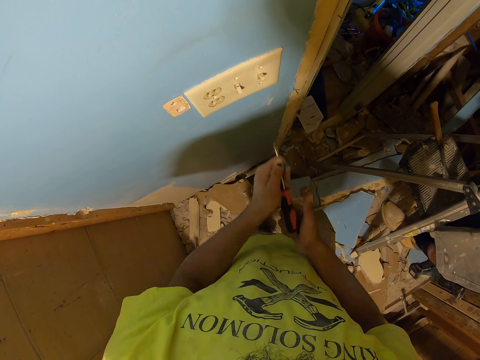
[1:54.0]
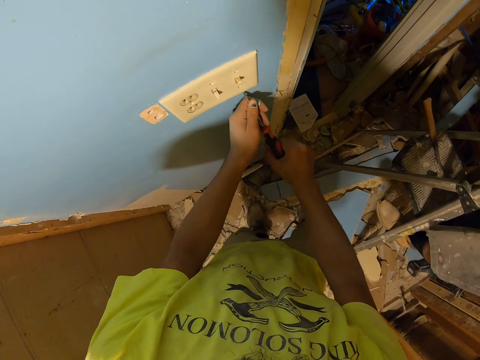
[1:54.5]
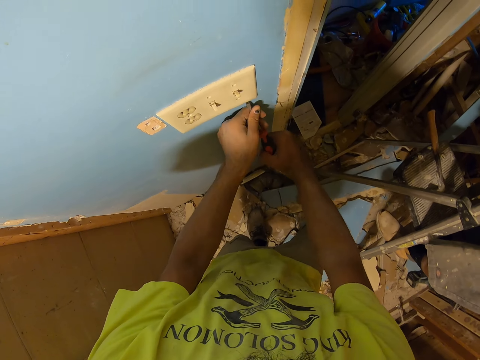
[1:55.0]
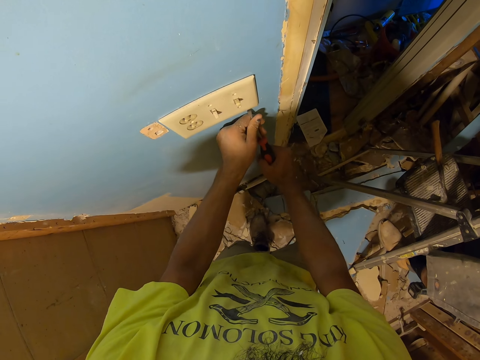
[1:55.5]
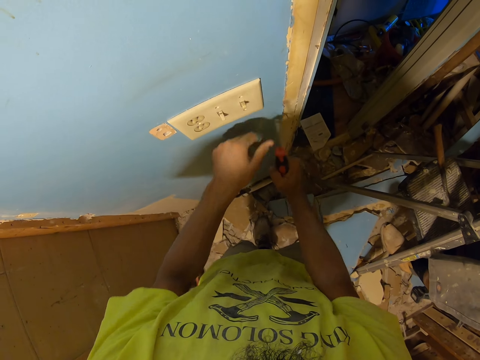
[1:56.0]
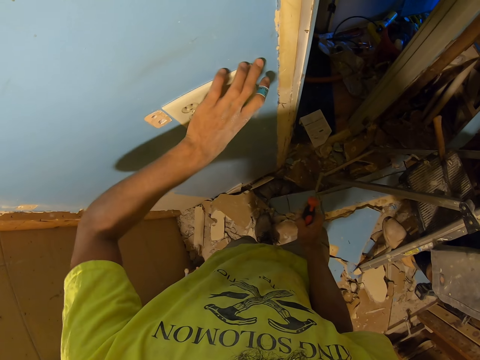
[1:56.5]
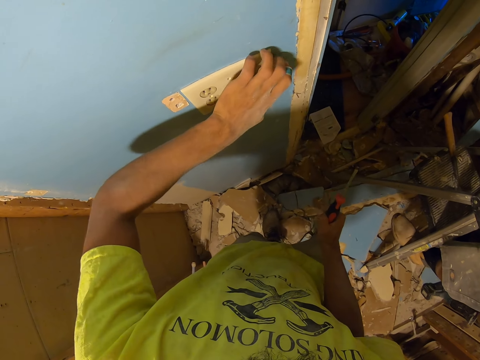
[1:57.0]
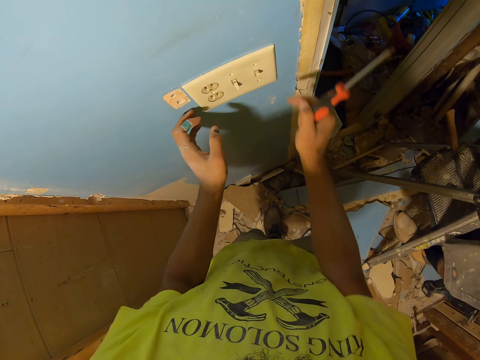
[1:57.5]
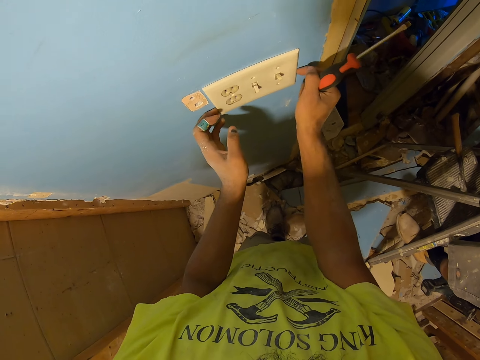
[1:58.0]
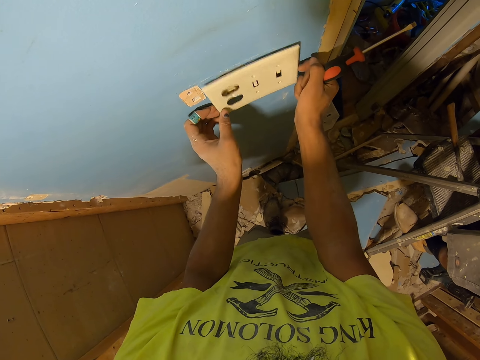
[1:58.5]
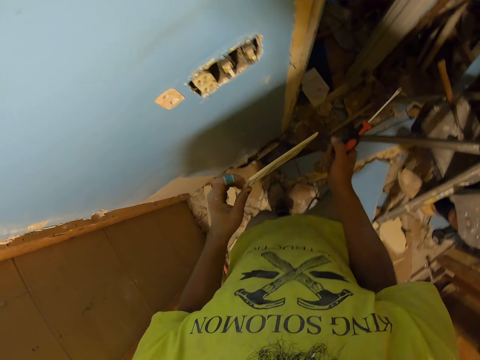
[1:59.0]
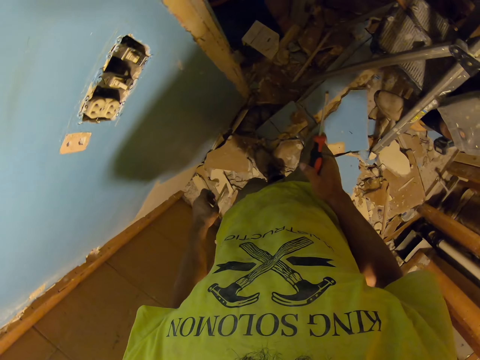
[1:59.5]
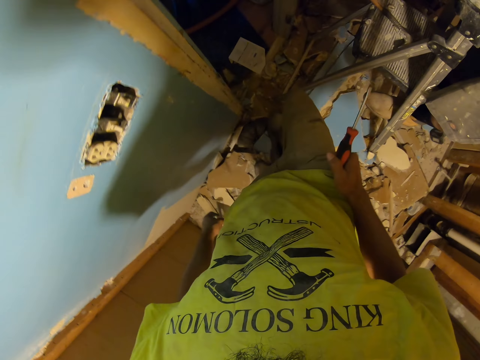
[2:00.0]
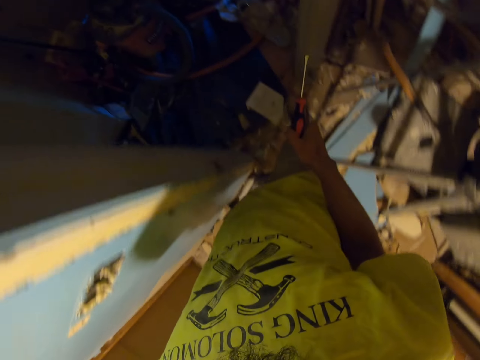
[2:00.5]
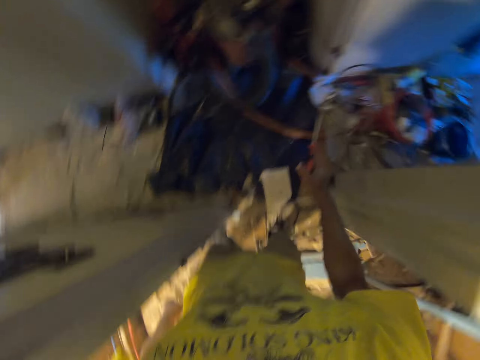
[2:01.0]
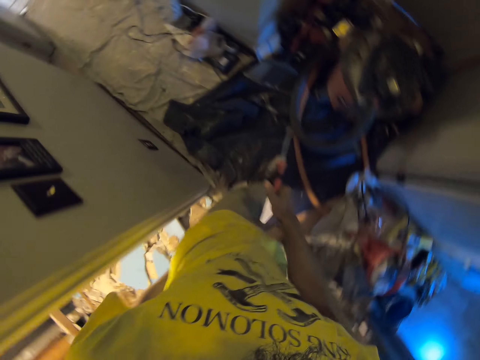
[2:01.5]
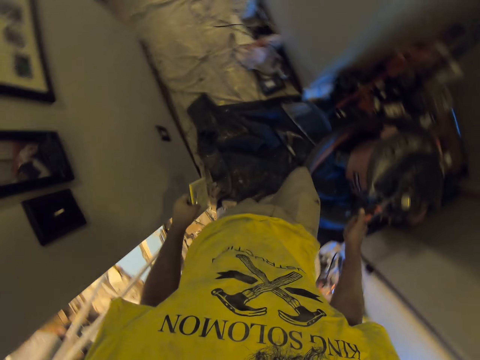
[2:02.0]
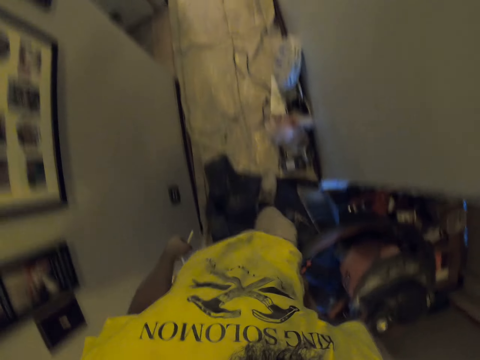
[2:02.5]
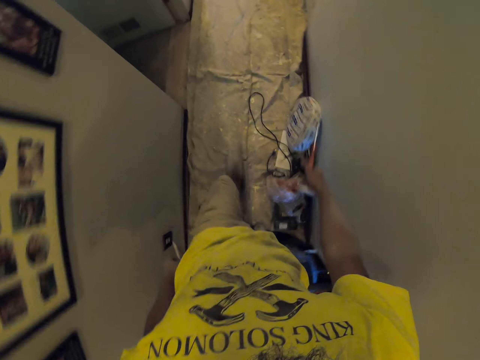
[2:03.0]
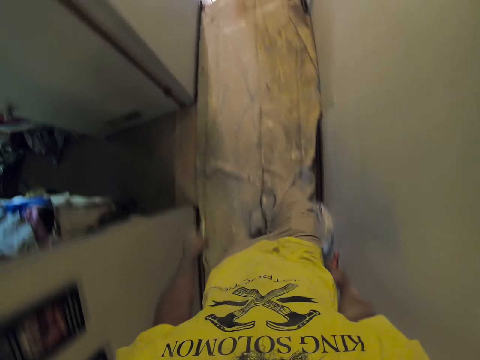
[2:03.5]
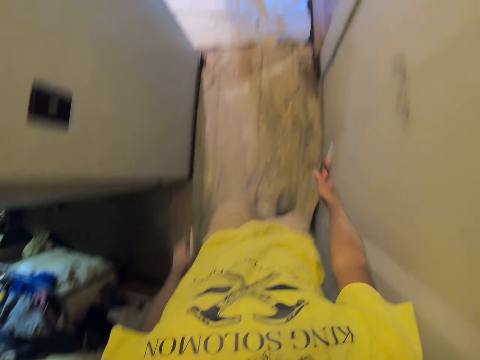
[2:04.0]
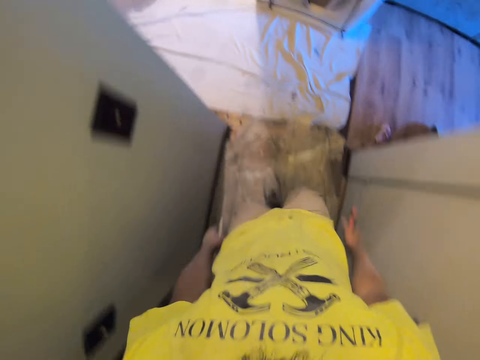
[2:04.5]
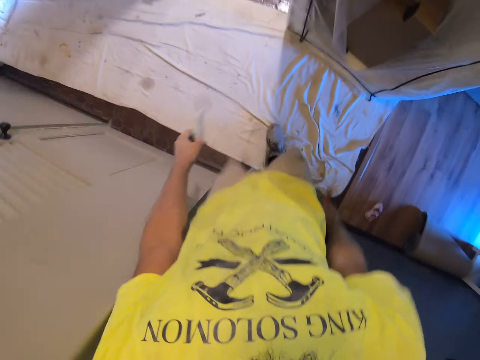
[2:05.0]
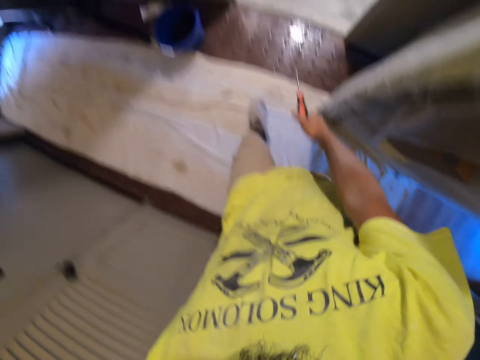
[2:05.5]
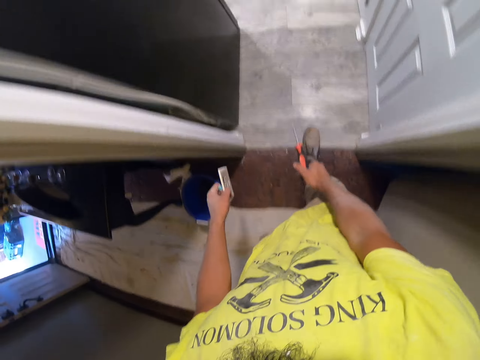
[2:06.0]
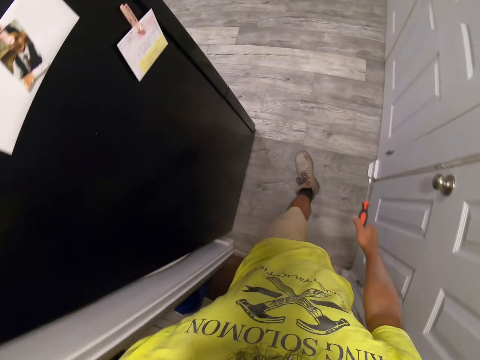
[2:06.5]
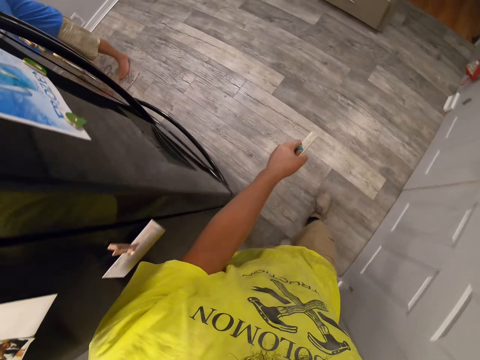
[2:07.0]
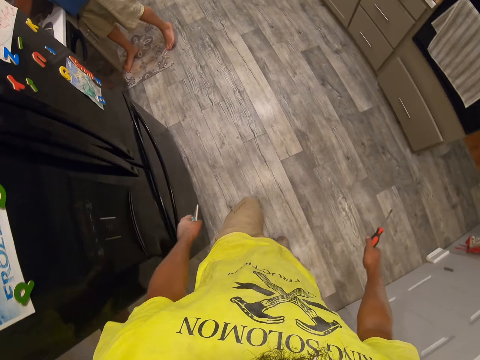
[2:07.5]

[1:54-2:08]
The camera wearer removes the socket from the wall with the screwdriver. He removes the socket with his hands. He walks towards another room, the kitchen.

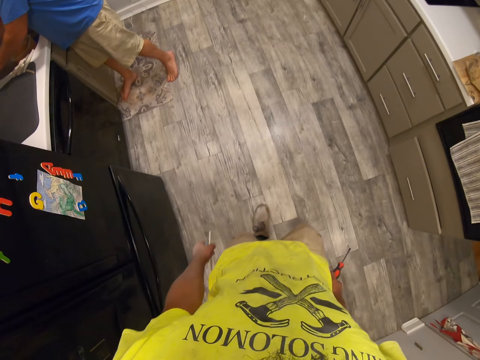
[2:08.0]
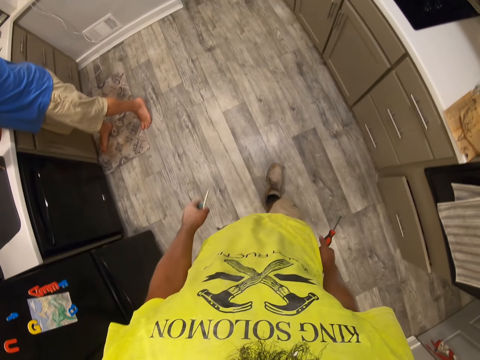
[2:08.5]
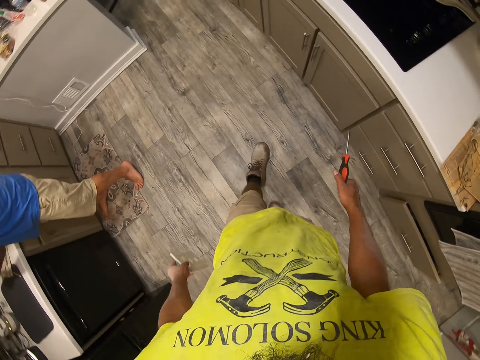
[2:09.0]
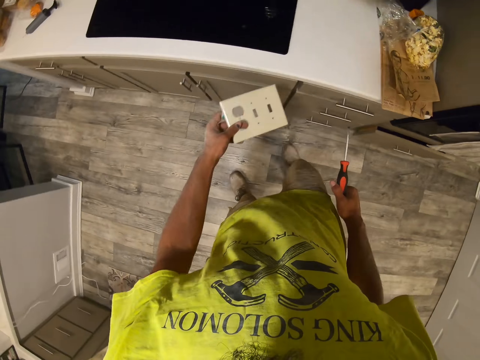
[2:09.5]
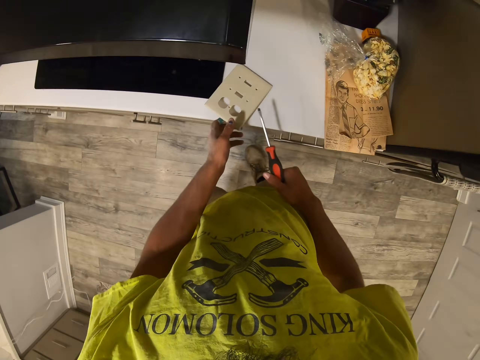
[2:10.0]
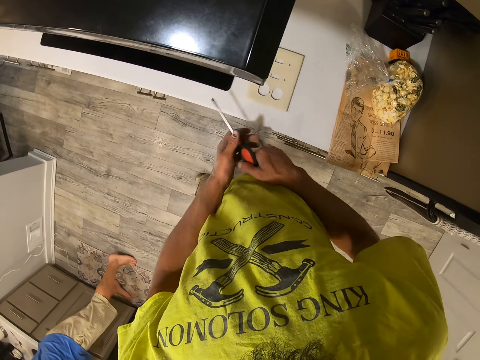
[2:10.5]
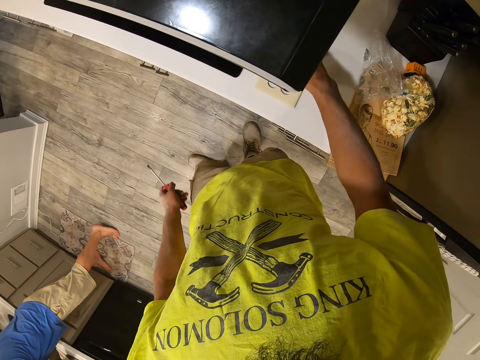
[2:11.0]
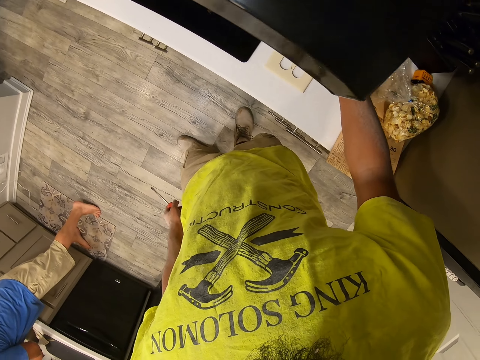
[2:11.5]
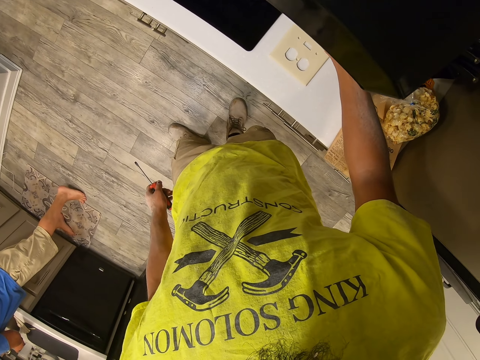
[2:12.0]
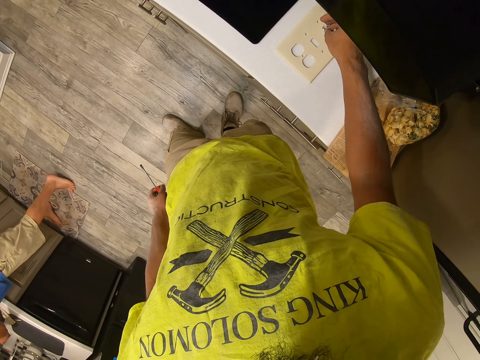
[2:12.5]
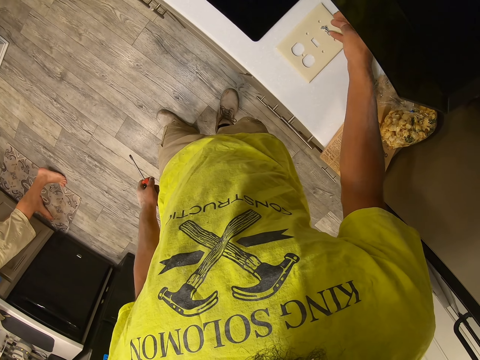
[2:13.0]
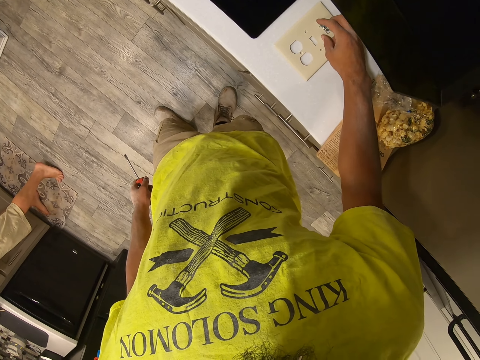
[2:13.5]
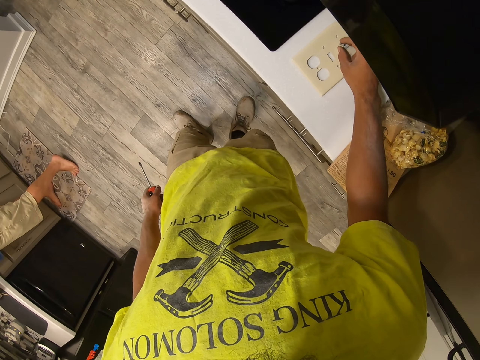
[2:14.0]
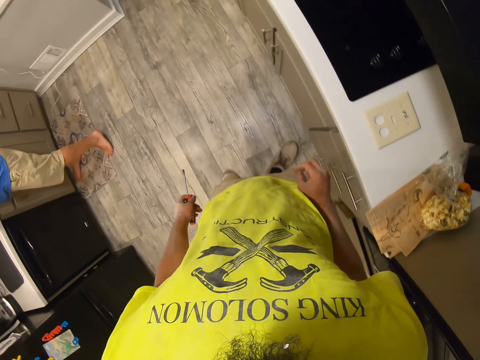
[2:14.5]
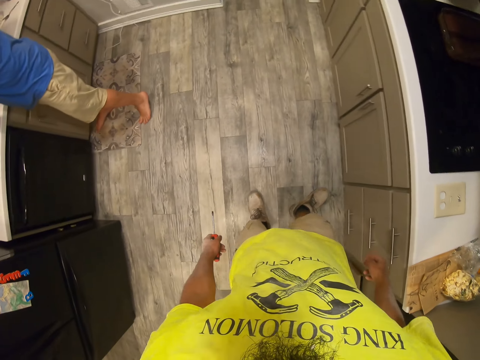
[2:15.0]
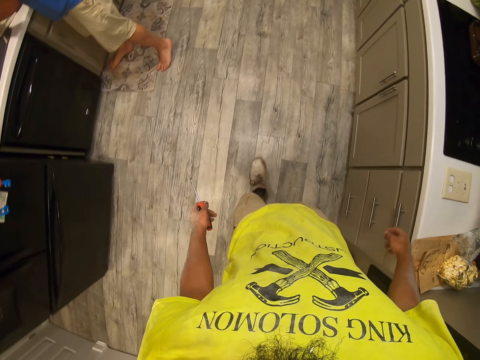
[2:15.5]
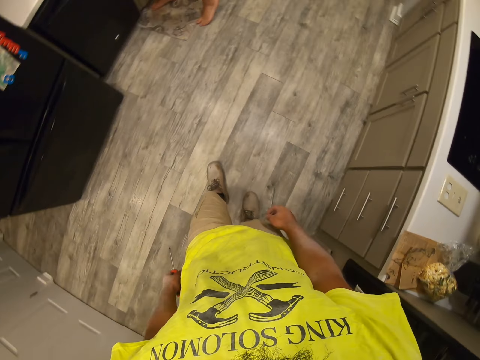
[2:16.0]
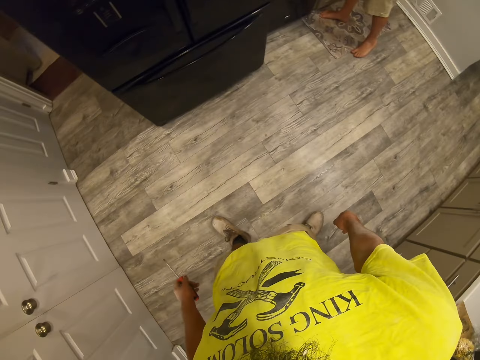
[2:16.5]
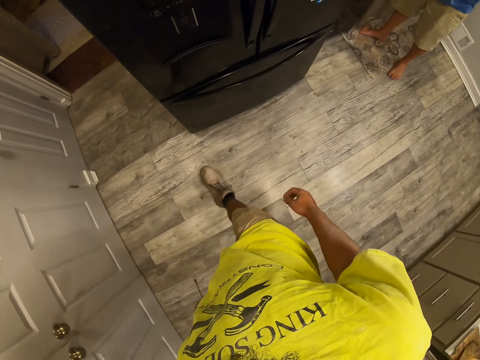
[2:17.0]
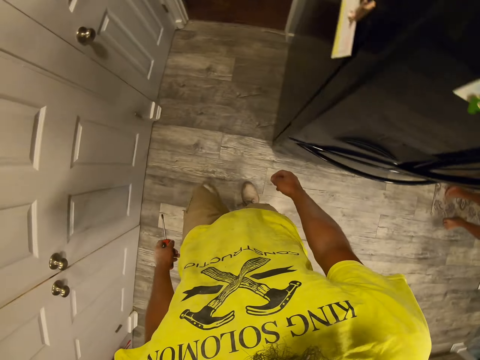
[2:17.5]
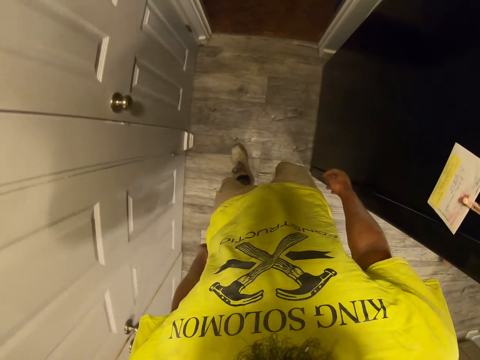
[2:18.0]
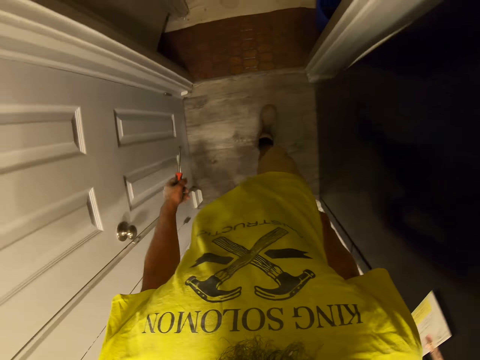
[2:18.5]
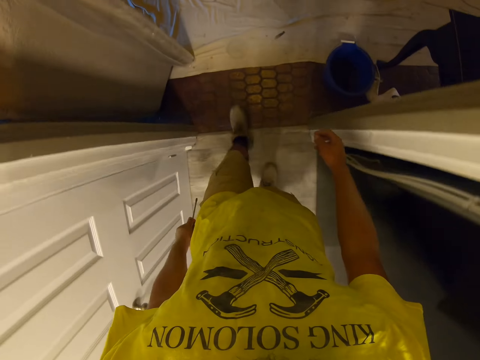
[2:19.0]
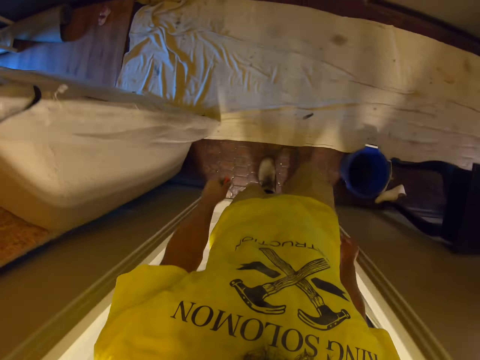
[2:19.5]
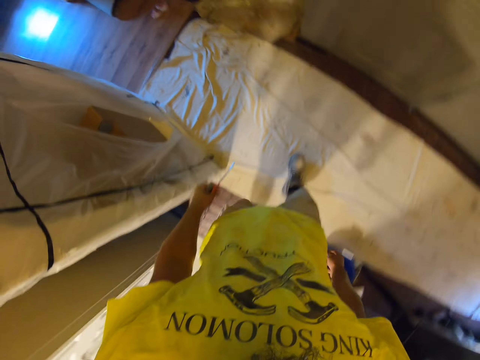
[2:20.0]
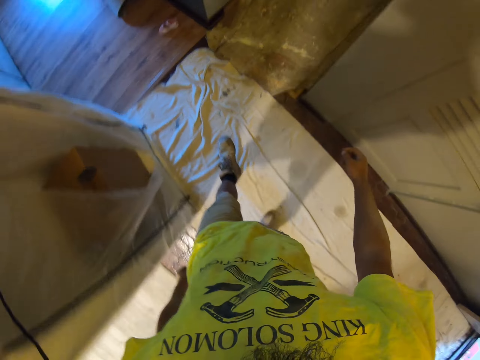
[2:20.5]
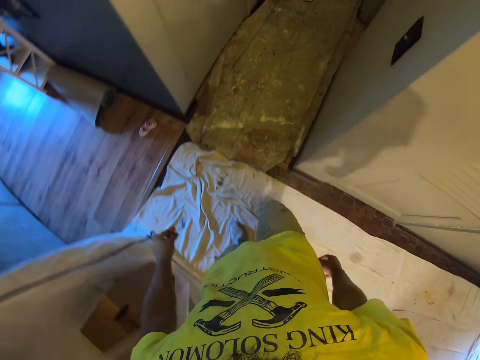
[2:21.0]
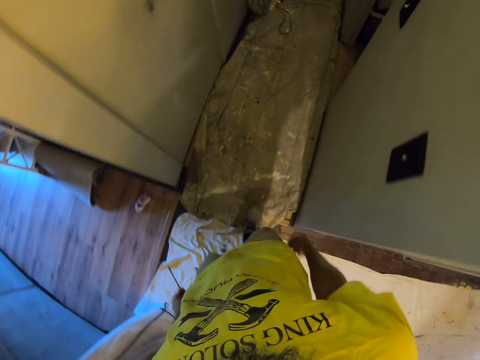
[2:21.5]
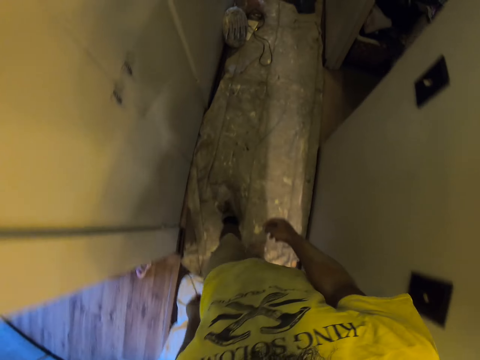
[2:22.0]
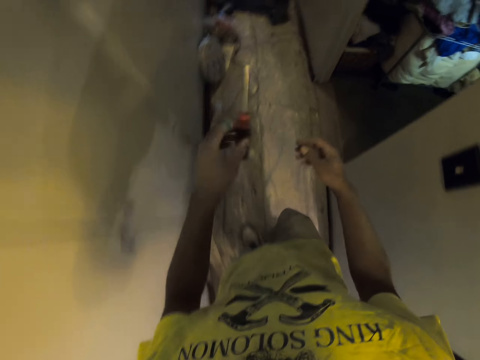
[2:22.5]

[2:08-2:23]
The camera wearer puts the socket case on the kitchen area. They put the screwdriver on the socket. They put the screws on the kitchen area. They walk towards another room. They move to another room.
